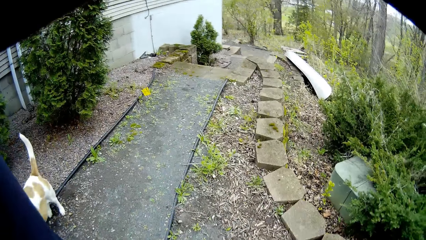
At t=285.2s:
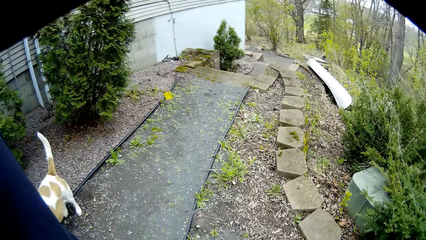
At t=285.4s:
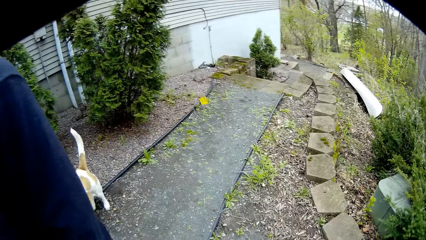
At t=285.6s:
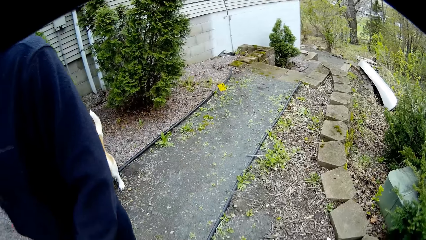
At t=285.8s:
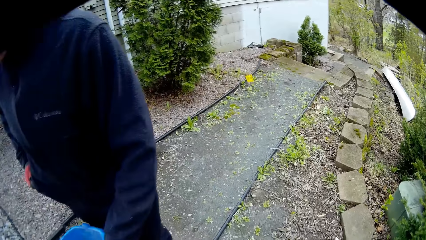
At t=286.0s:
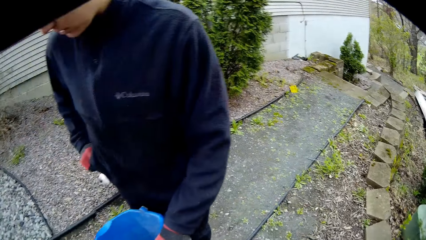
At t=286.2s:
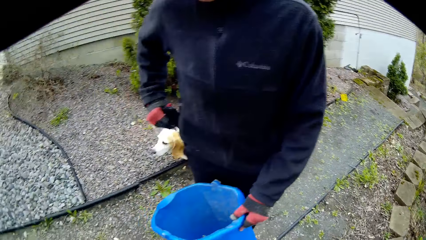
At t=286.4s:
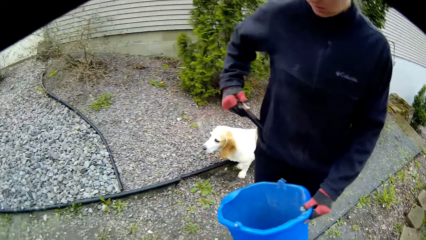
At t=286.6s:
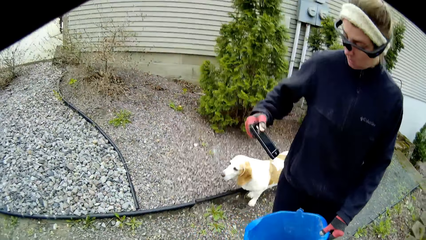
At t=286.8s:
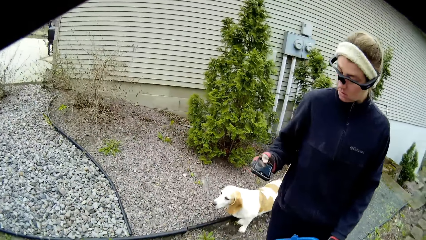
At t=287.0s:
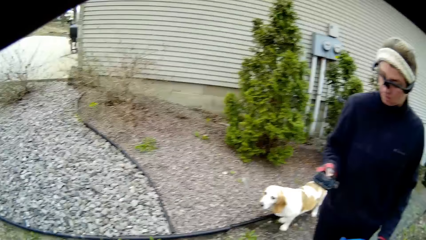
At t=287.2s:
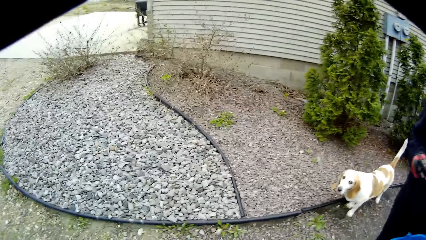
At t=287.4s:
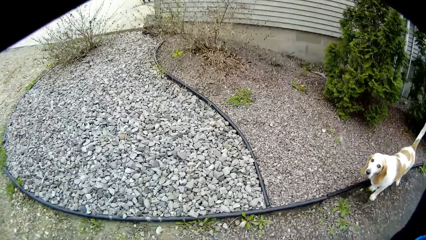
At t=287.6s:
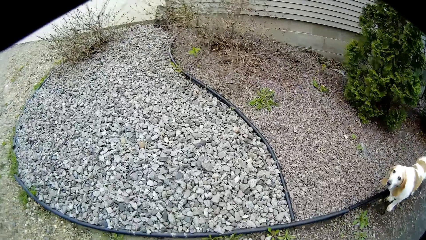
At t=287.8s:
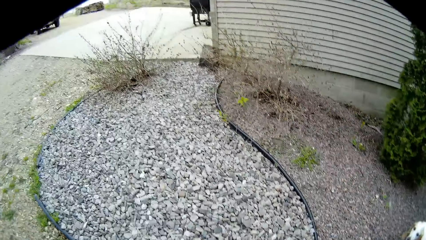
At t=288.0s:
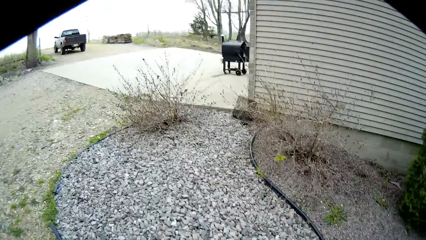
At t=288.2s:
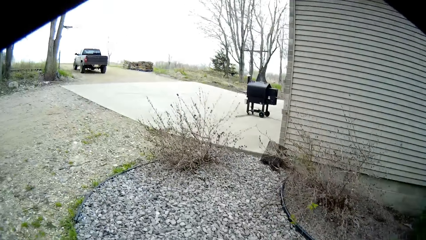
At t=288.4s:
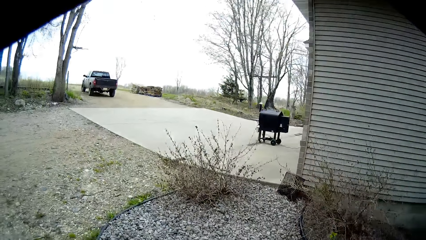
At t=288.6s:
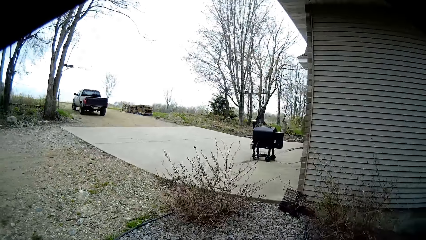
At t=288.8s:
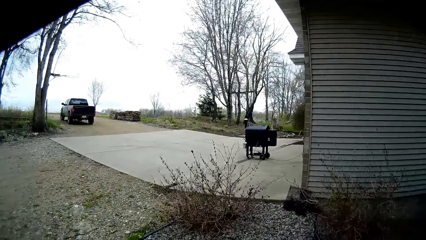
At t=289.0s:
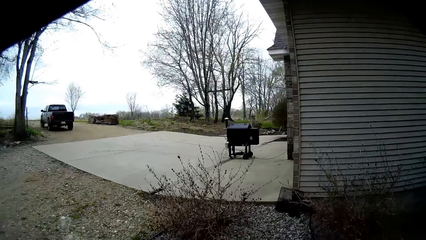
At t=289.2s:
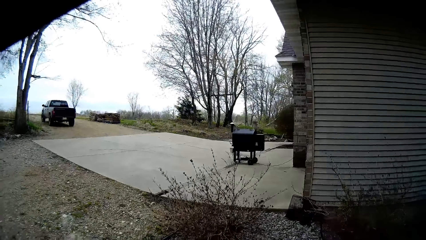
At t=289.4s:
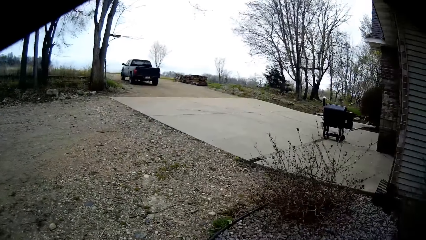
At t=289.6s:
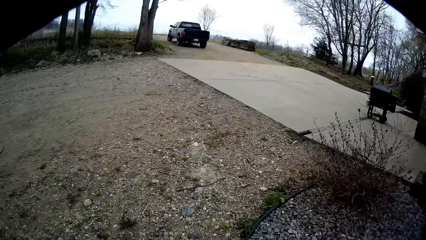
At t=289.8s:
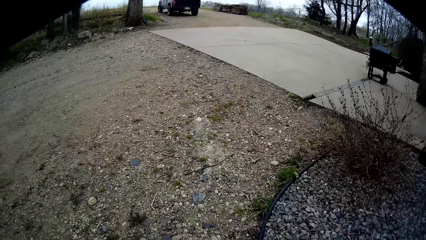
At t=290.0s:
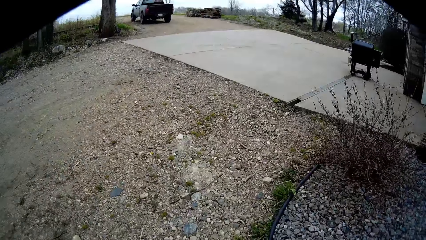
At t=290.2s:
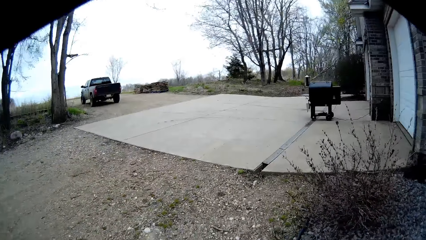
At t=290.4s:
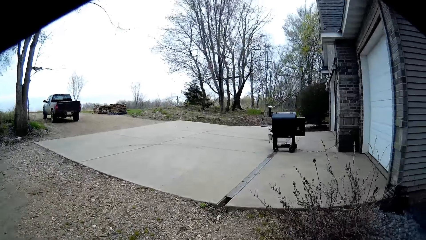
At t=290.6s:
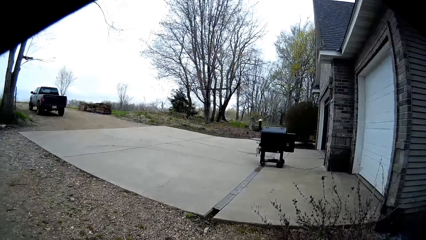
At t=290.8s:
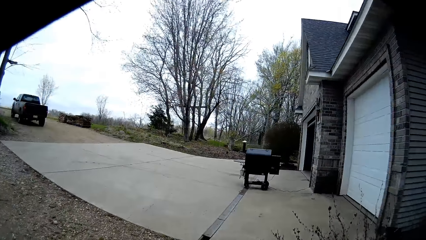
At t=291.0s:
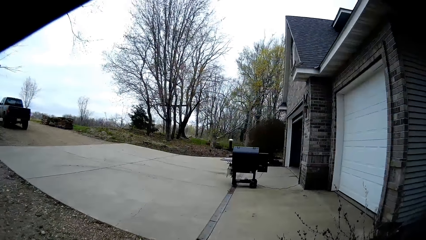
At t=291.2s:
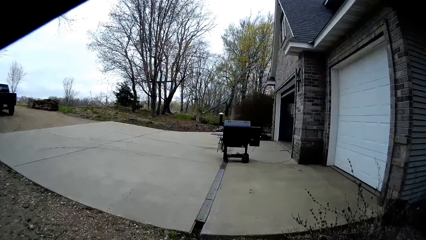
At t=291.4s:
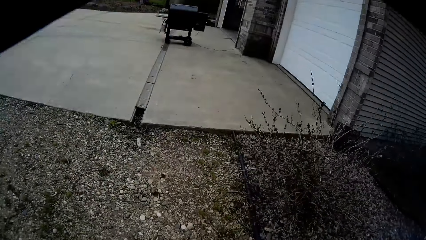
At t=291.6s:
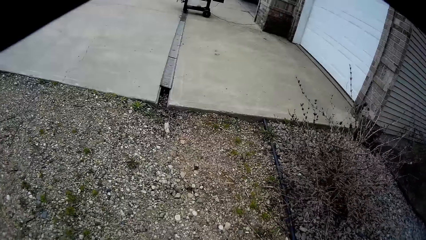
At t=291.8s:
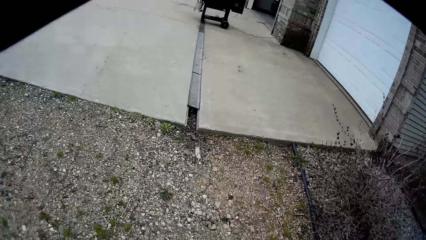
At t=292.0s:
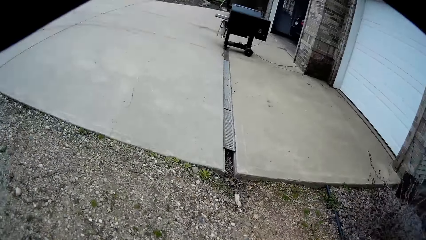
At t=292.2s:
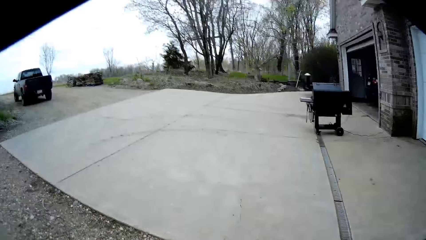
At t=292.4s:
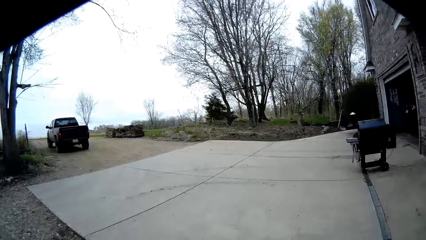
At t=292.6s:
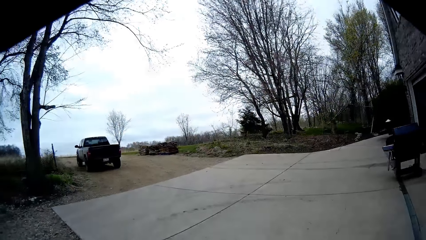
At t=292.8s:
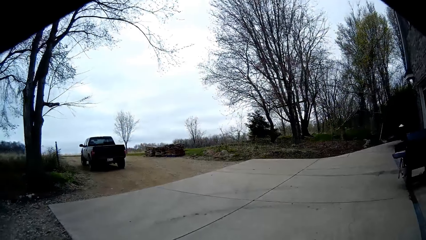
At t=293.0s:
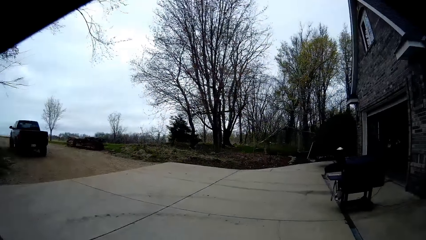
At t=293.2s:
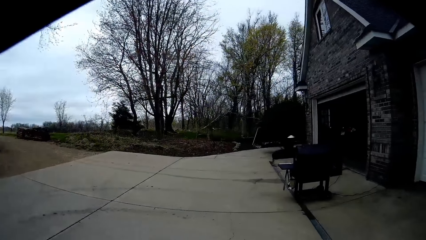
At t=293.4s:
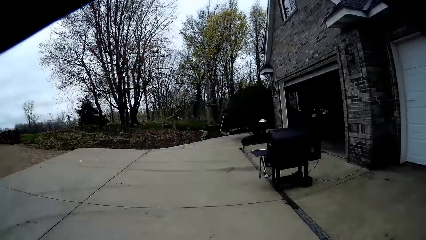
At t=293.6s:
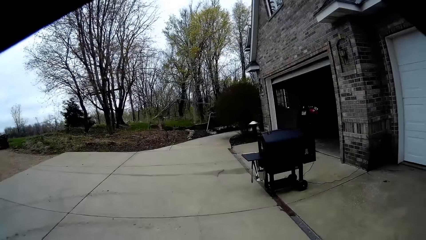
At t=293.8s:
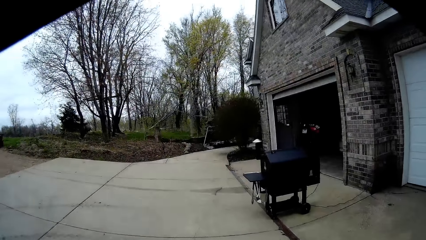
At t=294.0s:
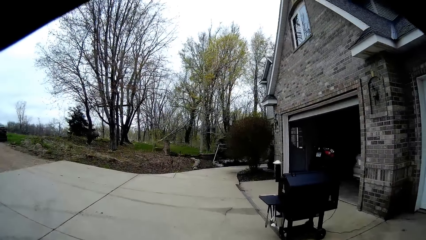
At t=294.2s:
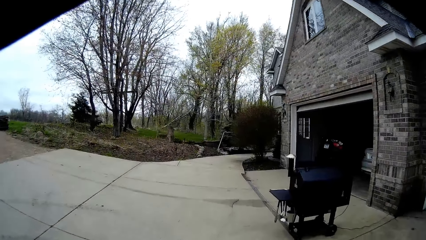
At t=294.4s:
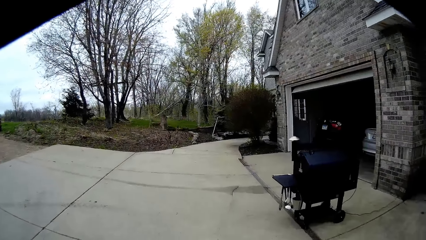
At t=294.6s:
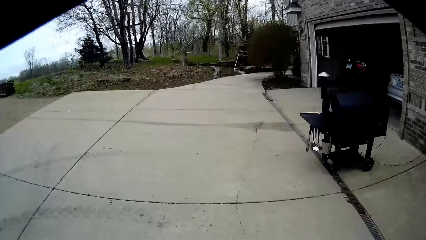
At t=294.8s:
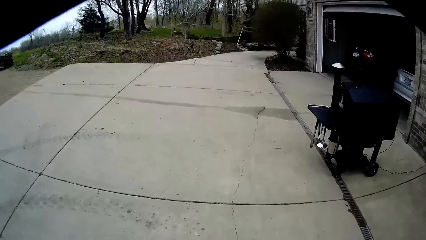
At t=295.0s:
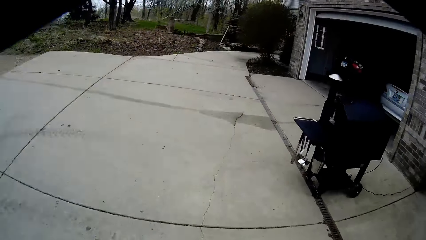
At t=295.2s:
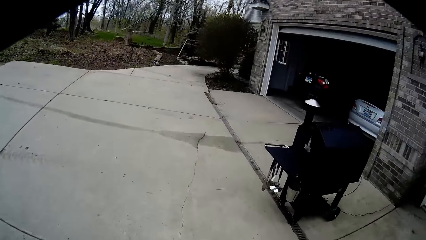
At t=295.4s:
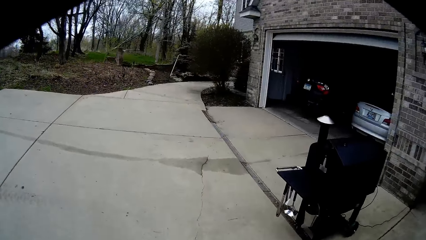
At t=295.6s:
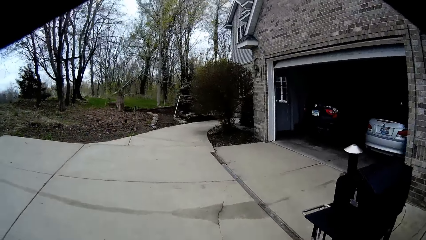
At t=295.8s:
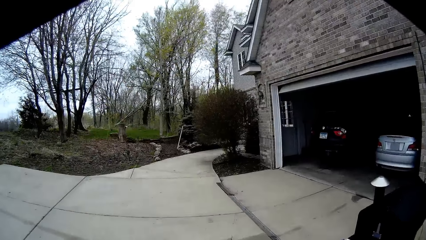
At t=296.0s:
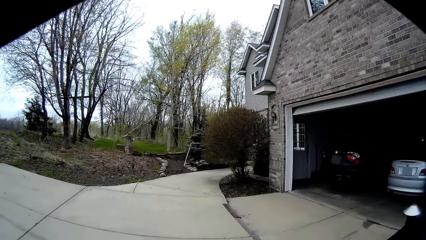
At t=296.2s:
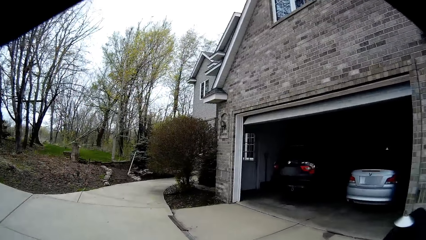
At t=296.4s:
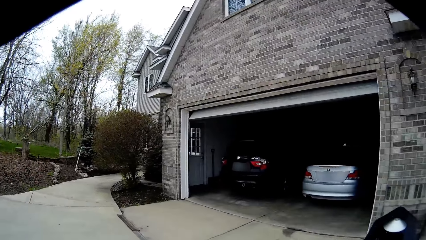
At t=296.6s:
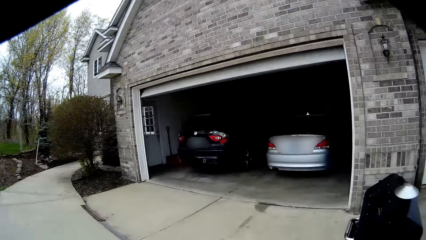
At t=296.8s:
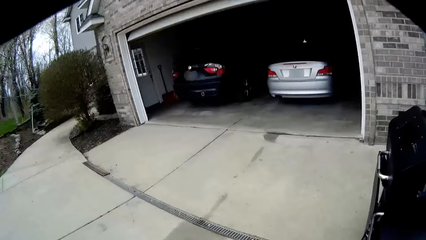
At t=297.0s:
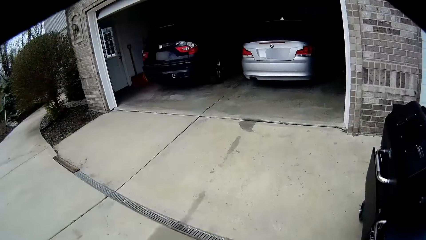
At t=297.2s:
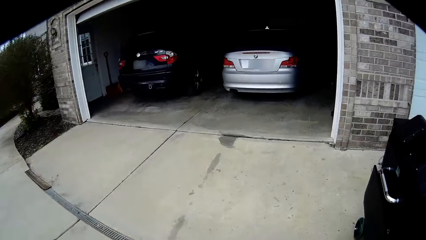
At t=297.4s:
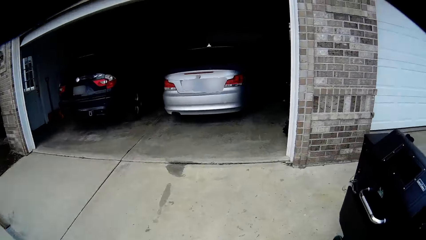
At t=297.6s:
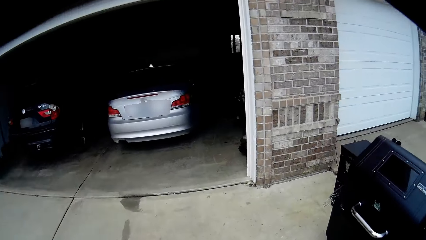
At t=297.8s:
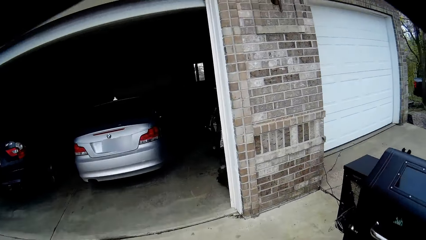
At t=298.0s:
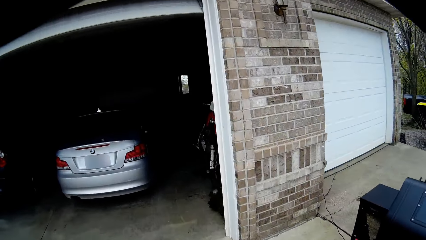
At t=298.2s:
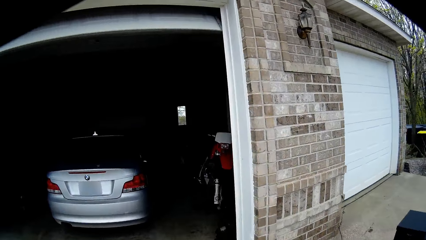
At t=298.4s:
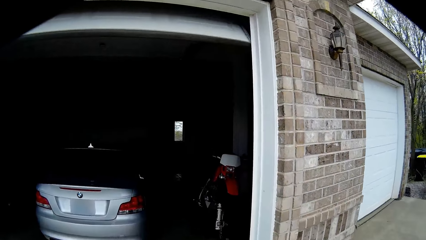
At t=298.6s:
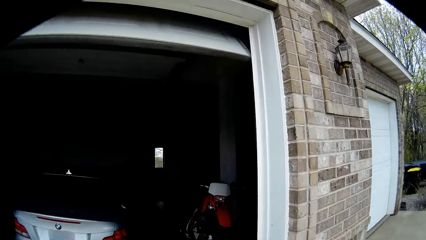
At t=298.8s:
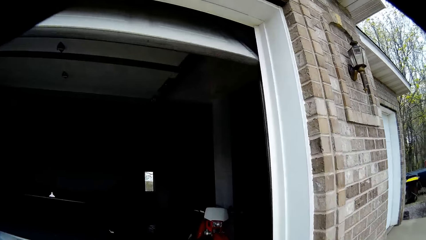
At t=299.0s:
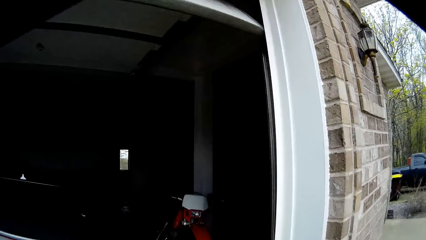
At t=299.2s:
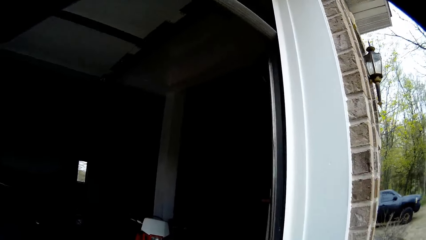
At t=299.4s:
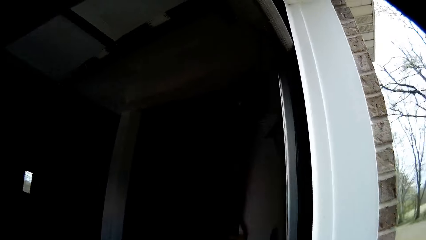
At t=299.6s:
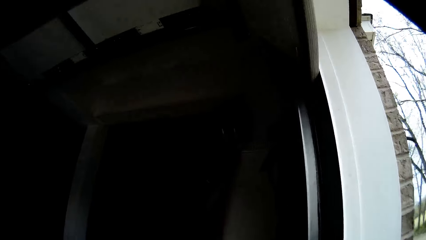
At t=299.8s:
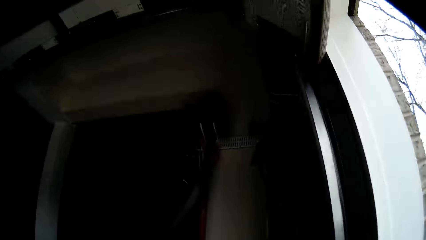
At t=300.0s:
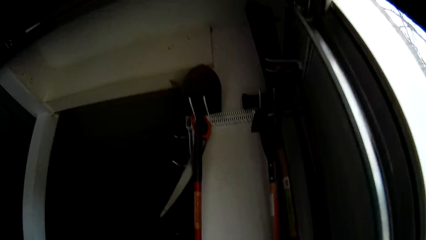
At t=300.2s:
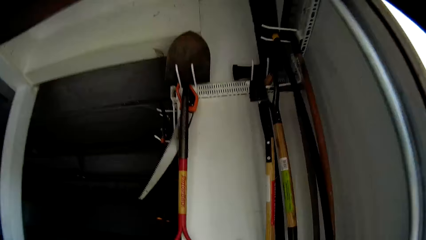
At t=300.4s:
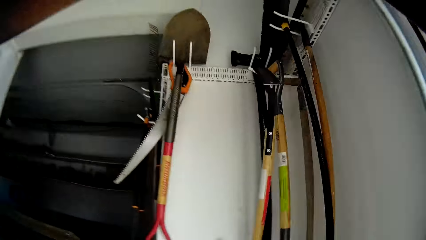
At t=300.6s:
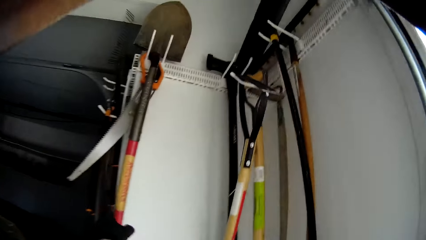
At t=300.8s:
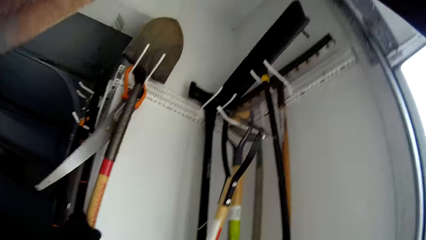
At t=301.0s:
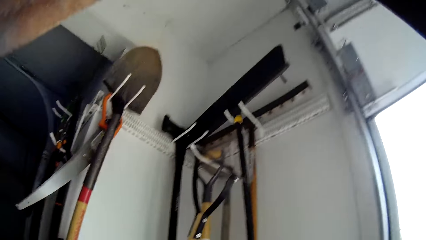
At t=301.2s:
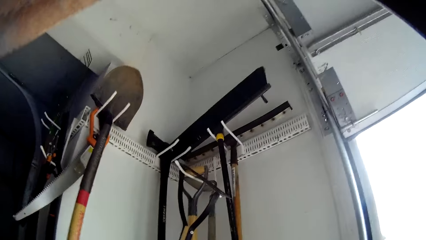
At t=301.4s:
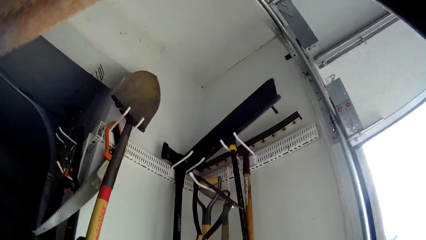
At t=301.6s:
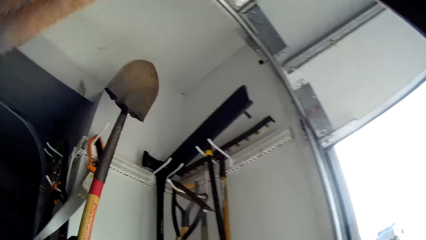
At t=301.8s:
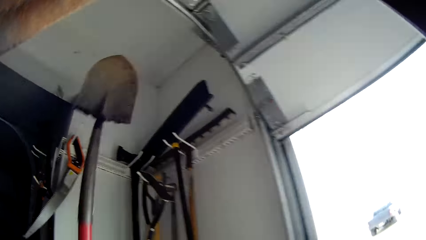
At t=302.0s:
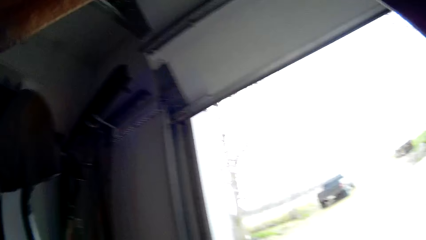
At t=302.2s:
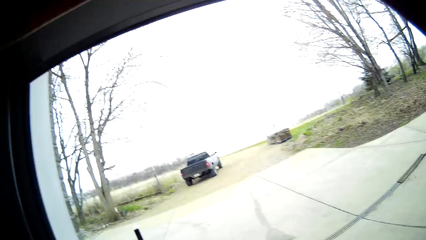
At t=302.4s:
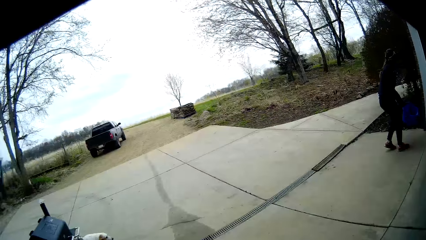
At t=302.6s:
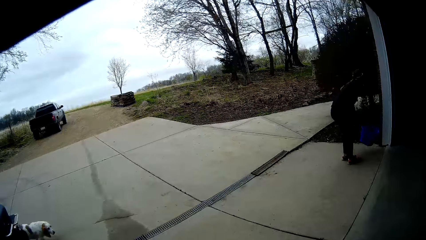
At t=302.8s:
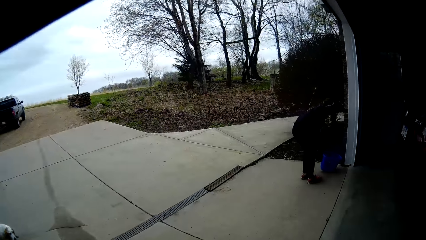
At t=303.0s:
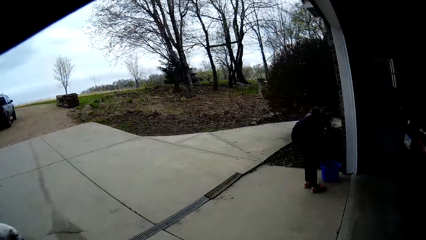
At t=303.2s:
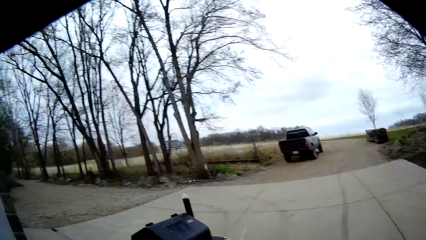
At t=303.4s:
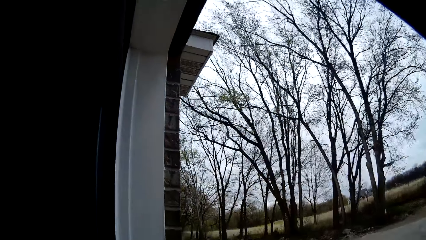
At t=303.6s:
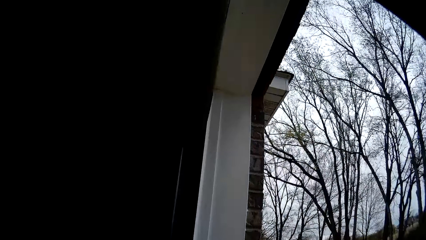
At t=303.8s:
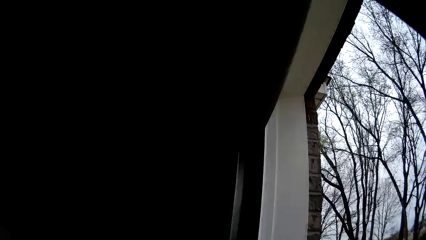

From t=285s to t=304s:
The woman removes a phone from her pocket with her right hand. The camera wearer walks towards the parking. He walks into a garage from the outer space of the building. He picks a shovel from a wall hanger with his right hand.
